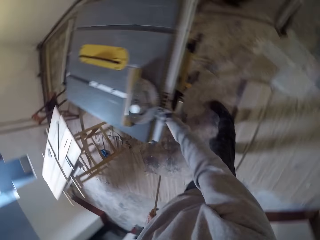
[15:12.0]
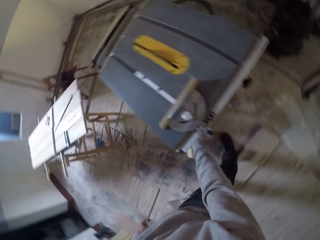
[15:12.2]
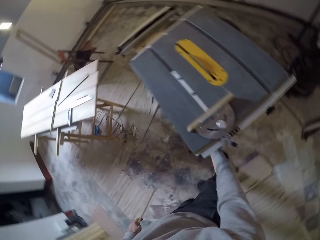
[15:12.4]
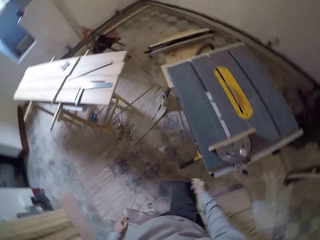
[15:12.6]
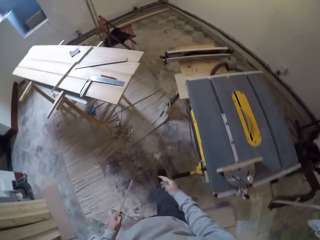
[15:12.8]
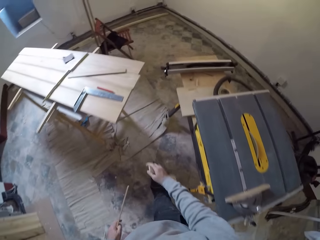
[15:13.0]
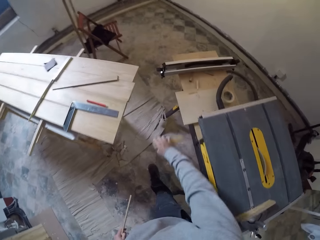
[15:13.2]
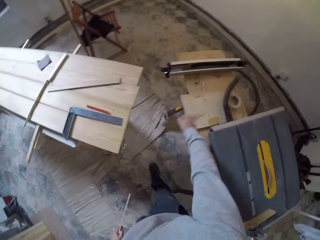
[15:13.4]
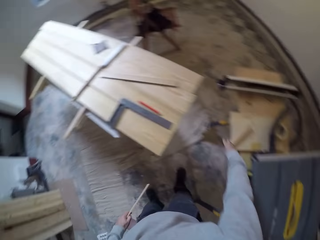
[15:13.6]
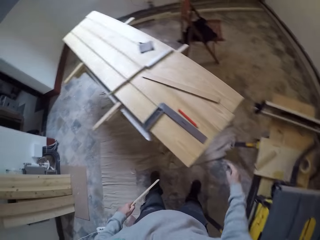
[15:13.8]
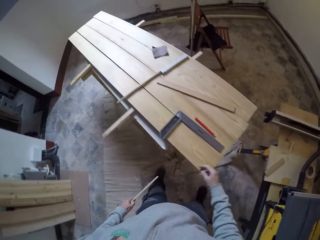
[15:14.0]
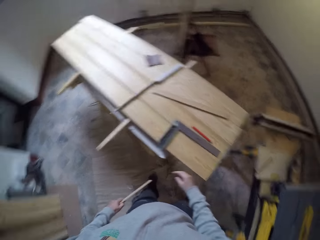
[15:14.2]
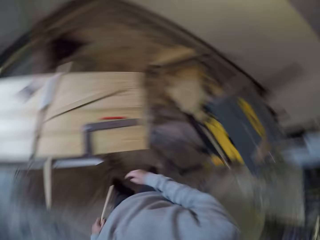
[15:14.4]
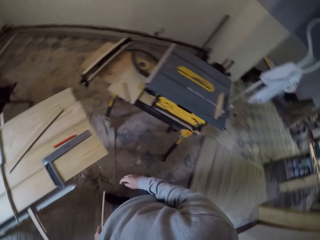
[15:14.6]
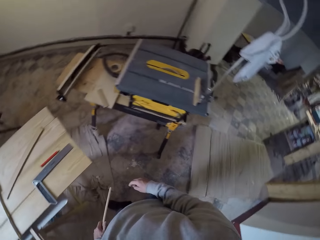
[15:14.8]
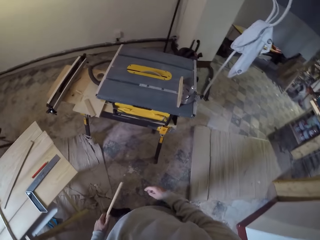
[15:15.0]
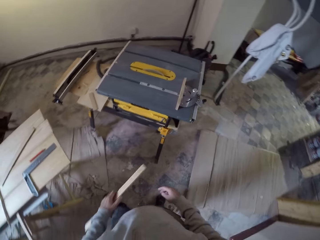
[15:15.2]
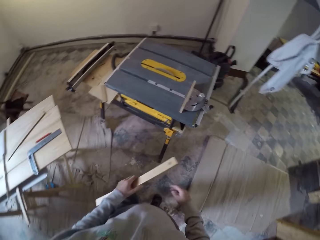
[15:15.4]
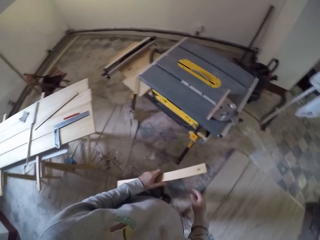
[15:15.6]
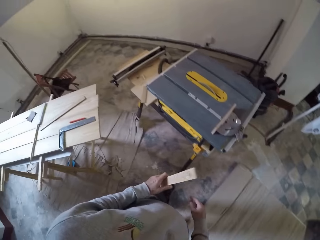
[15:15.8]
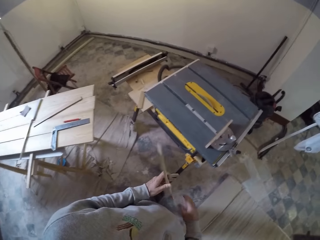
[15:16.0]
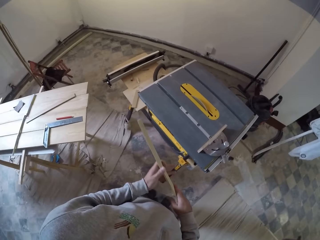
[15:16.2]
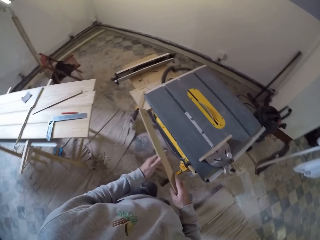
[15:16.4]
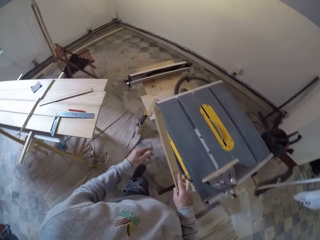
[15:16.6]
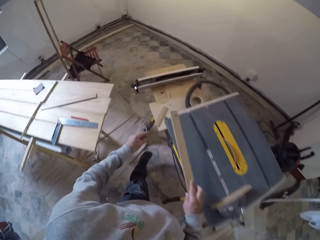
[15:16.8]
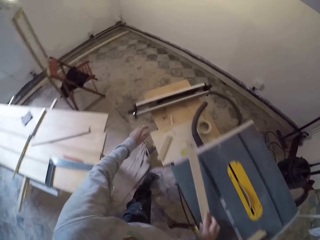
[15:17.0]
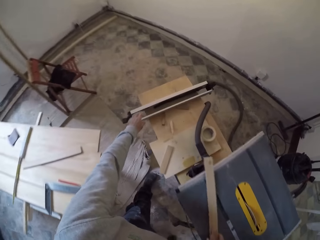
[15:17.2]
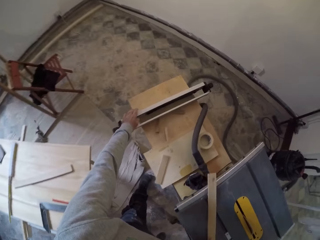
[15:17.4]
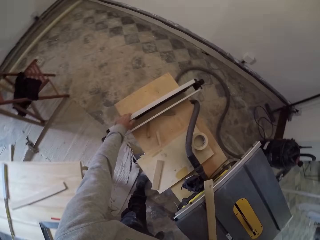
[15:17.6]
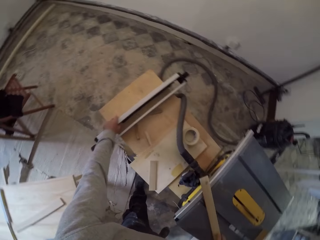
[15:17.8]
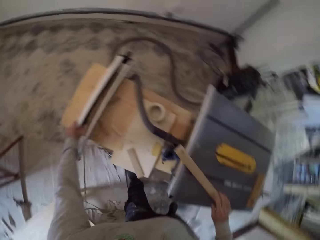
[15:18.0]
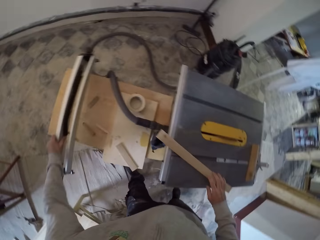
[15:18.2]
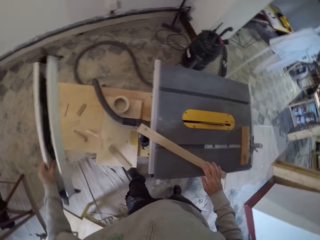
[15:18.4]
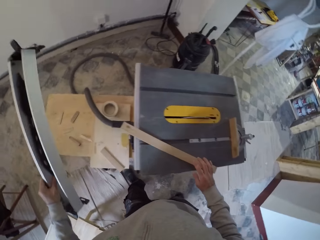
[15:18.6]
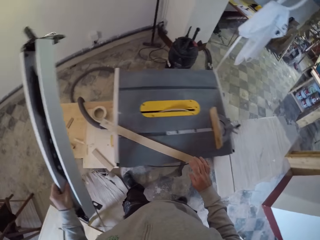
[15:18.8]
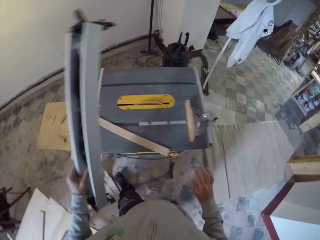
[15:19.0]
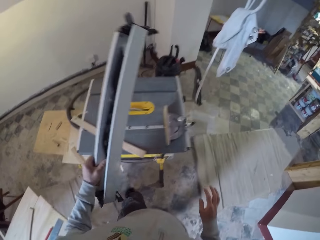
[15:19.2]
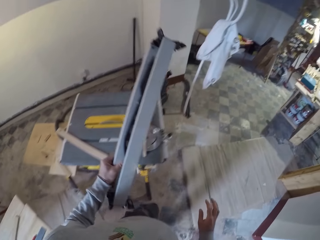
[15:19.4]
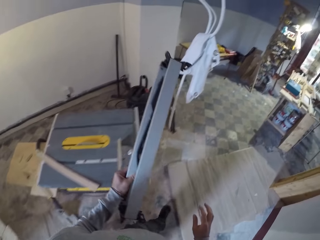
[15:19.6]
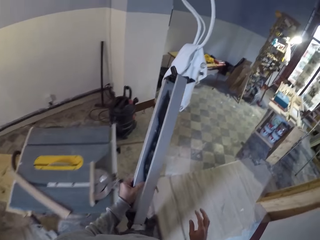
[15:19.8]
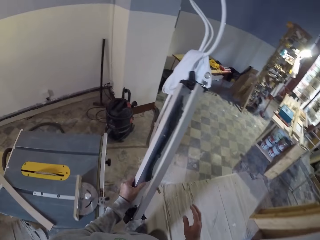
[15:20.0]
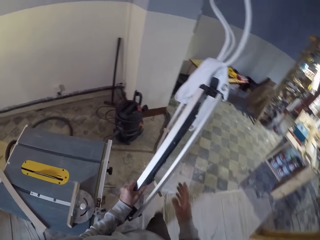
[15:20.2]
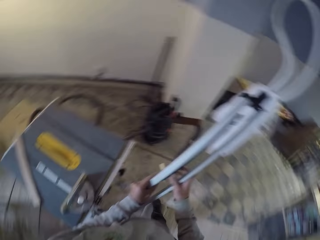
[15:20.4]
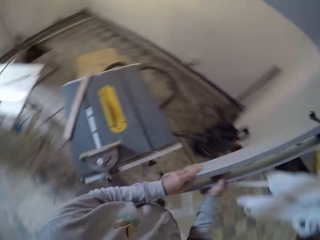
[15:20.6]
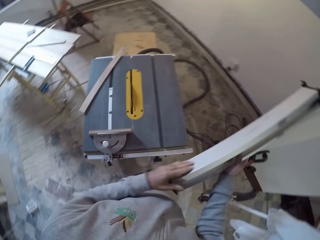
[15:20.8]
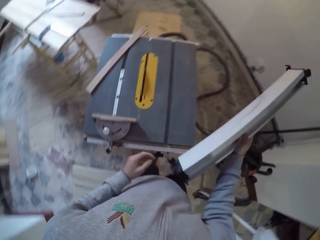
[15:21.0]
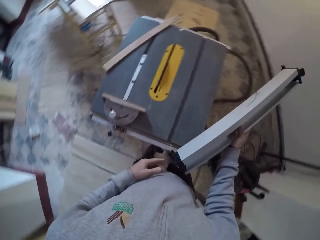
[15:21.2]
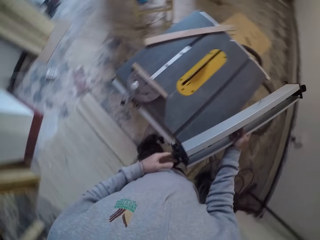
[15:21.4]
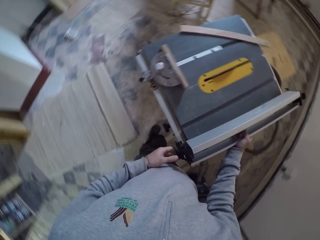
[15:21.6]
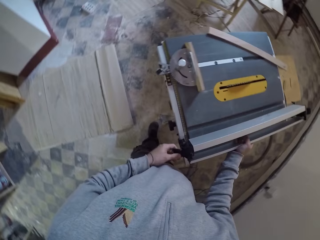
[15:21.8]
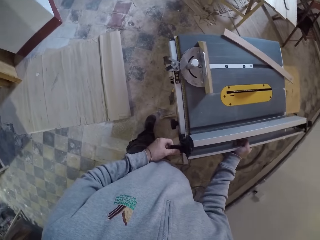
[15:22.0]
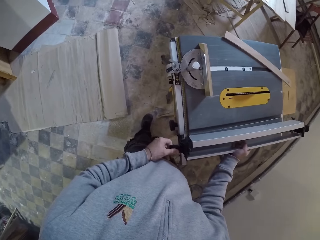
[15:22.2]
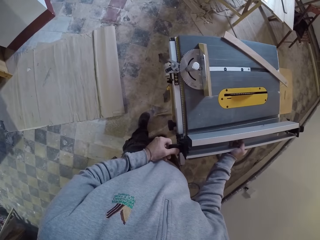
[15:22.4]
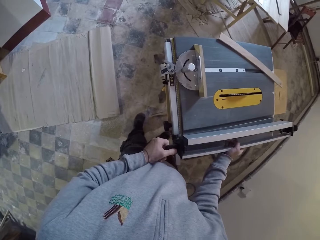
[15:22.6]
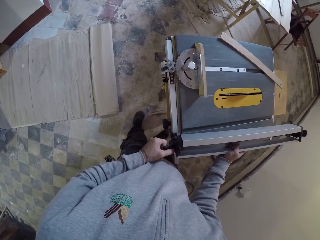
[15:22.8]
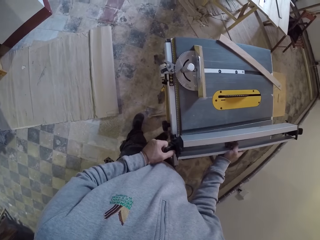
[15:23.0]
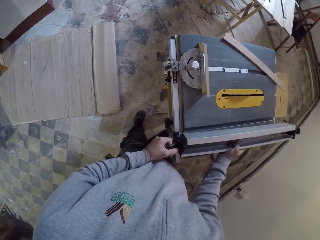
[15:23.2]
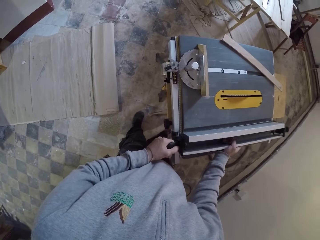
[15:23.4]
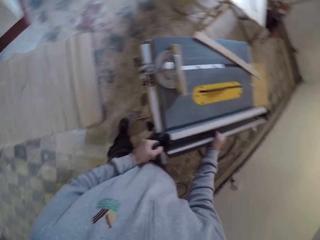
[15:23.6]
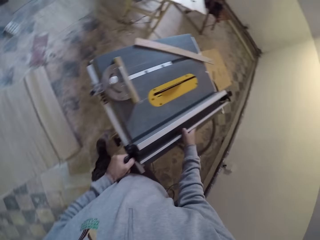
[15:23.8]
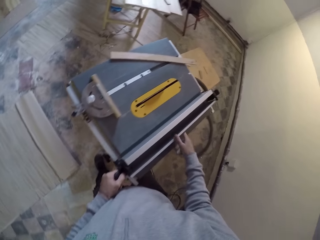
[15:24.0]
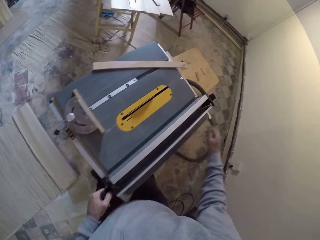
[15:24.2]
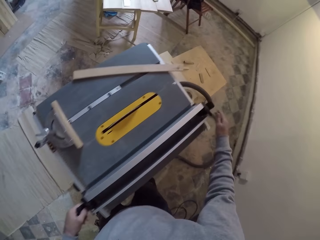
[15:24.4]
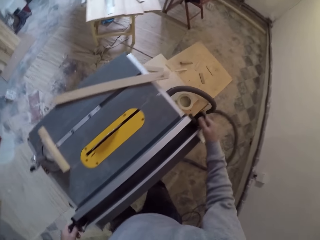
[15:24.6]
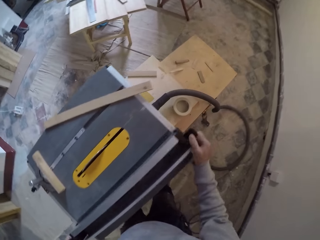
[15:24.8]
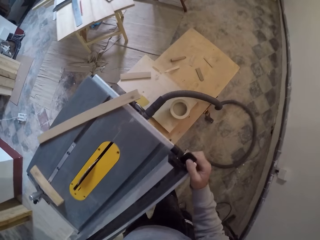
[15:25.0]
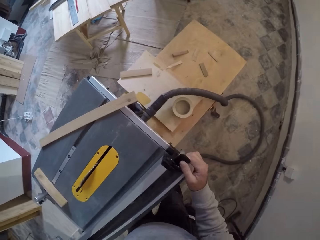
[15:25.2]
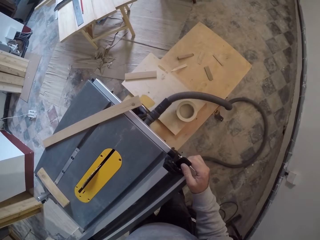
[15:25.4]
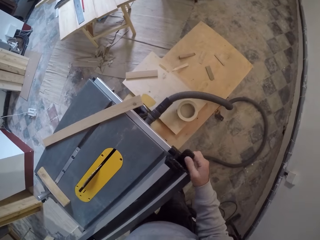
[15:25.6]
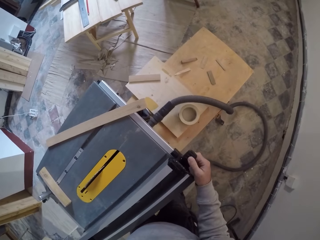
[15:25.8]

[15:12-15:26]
The camera wearer picks a saw table. They put off the machine. They walk in the room. They throw the piece of wood. They pick a part of the saw table. They walk in the room. They fix the machine. They connect a part of the machine.

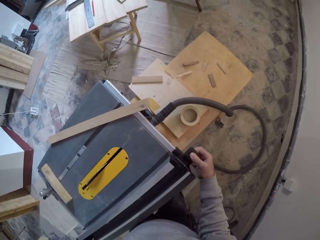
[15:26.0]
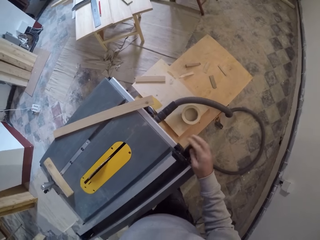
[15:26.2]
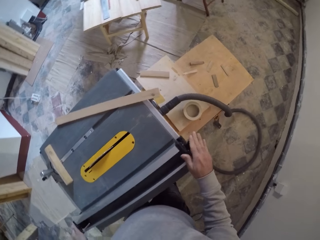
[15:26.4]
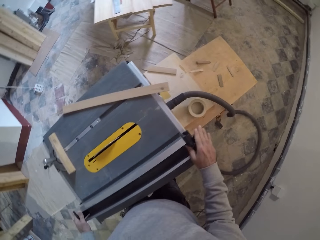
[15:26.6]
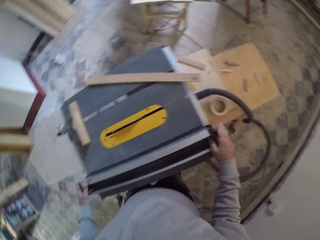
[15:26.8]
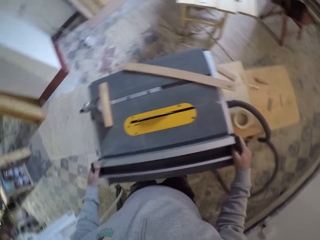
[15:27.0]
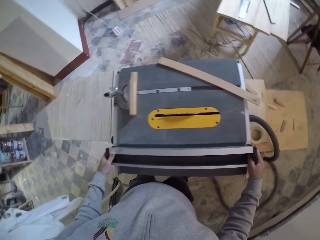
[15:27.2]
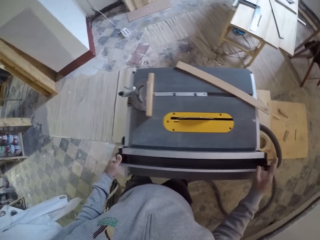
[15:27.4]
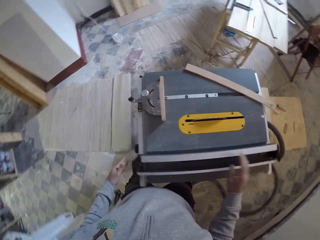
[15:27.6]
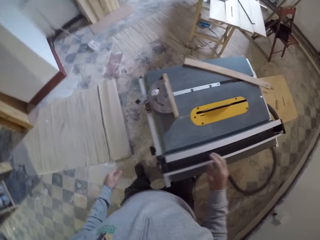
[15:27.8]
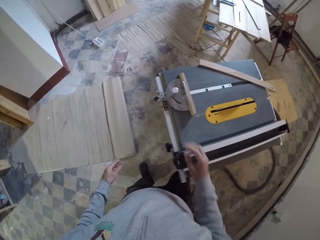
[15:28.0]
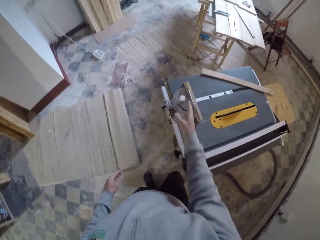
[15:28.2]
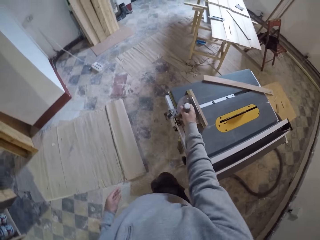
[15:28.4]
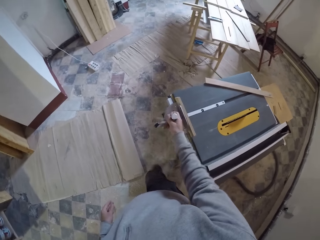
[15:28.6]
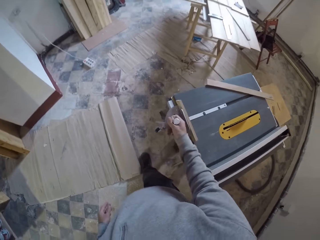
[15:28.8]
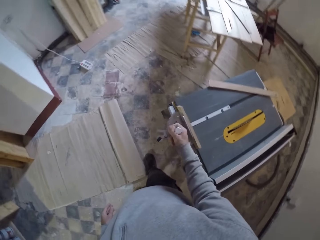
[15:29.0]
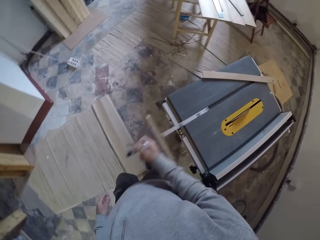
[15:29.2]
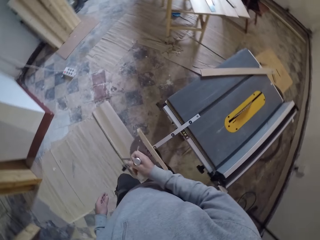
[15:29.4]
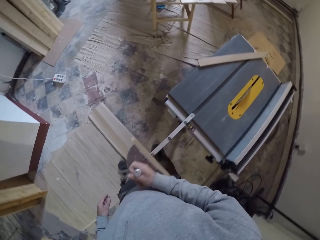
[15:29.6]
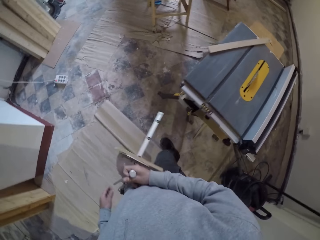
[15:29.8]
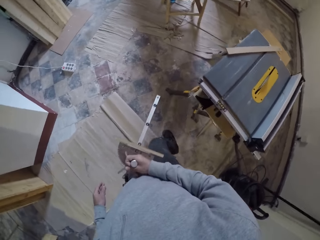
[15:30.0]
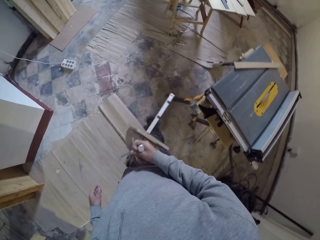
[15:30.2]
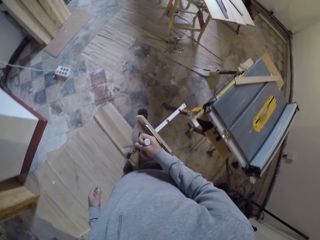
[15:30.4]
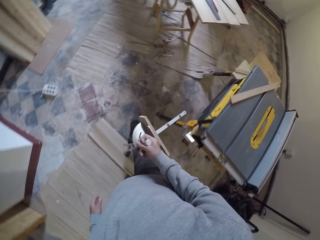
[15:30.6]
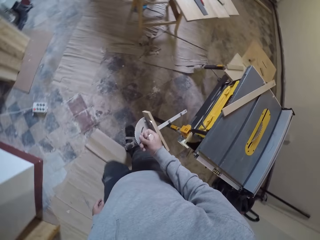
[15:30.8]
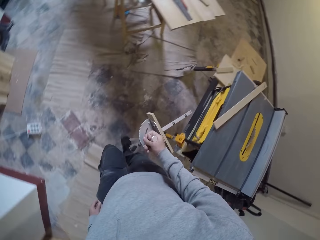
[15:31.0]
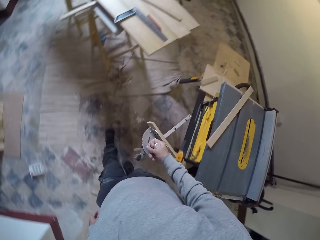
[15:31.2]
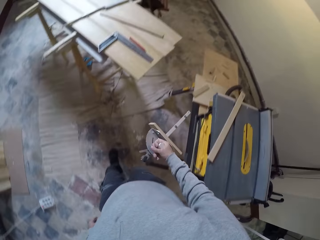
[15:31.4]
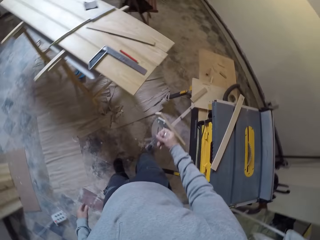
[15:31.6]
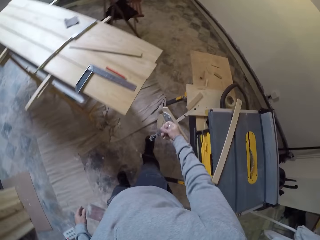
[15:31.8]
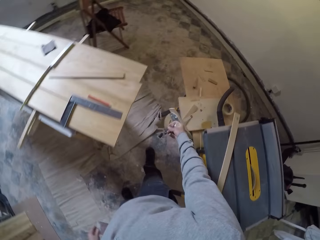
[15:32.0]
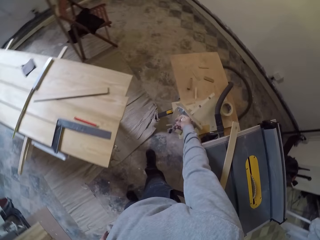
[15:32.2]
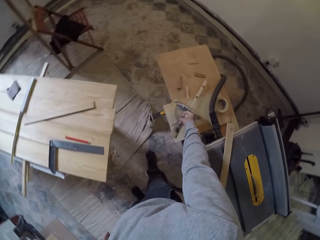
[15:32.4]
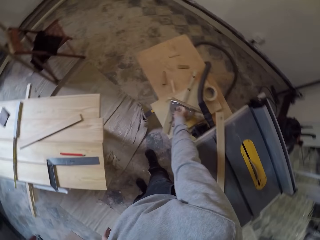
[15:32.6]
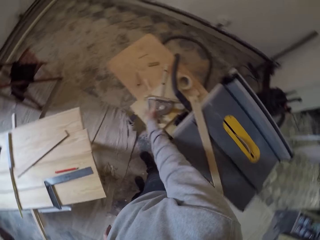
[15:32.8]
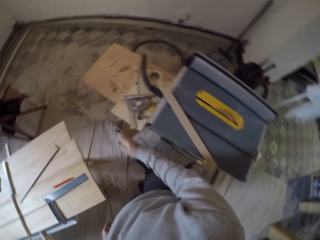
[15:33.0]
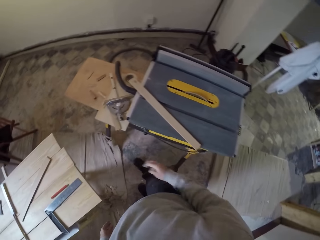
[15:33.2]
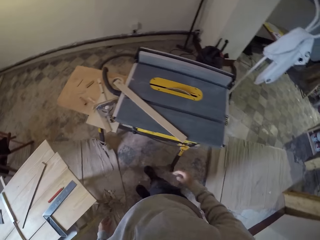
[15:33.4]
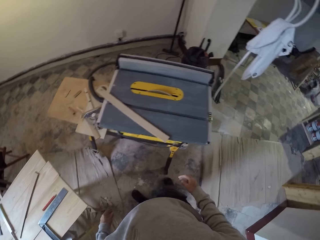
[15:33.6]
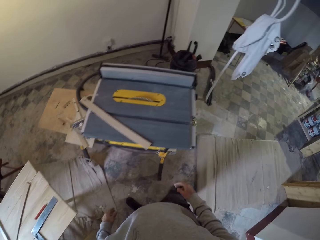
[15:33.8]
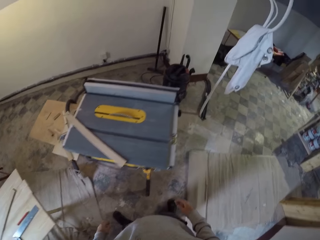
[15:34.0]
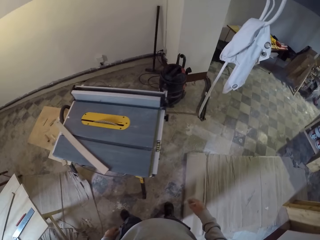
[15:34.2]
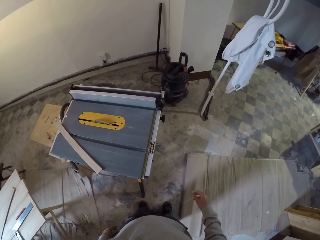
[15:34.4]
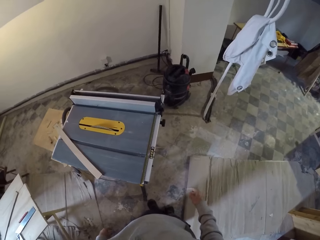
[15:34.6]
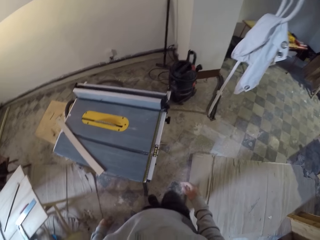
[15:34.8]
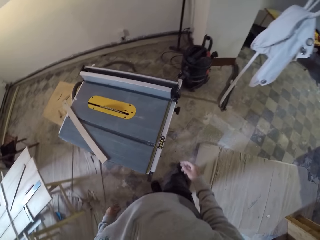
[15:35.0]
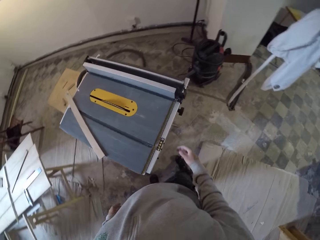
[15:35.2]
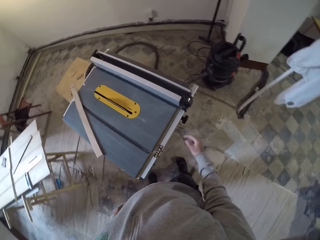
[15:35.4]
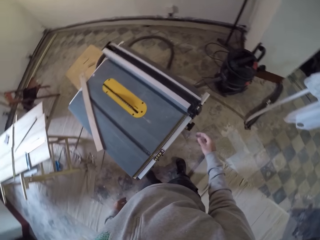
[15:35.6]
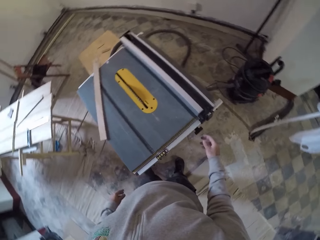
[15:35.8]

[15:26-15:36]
The camera wearer picks a miter gauge. They remove something on the machine. They walk in the room. They put the miter gauge on the table. They walk in the room.
